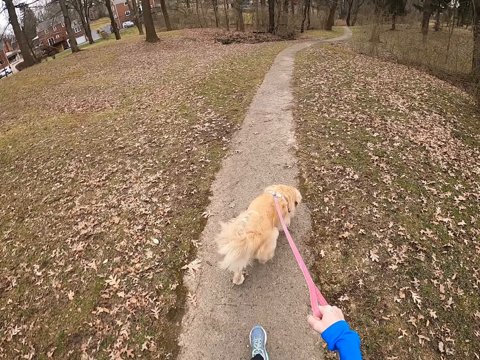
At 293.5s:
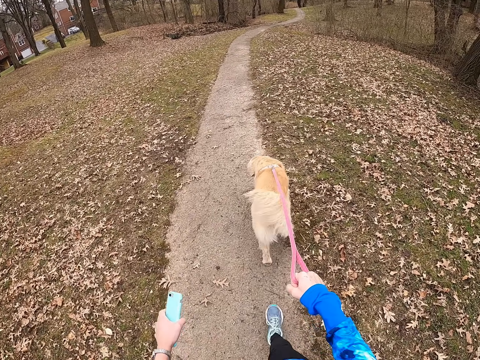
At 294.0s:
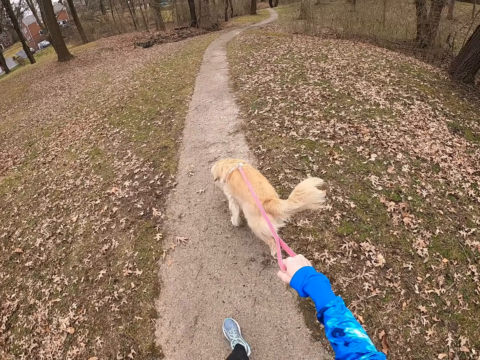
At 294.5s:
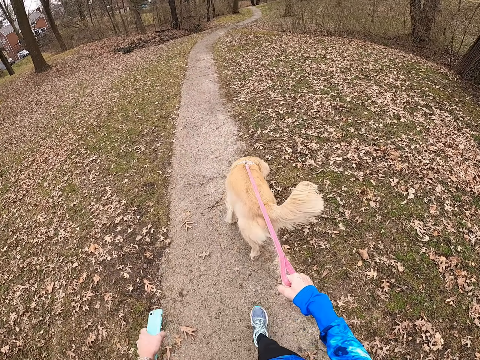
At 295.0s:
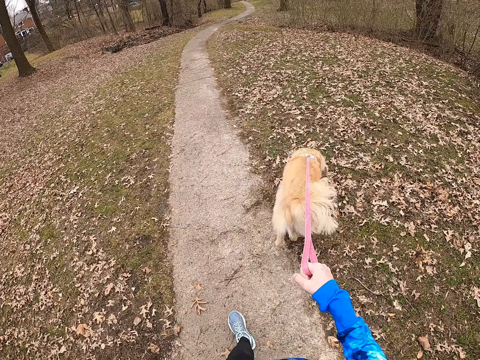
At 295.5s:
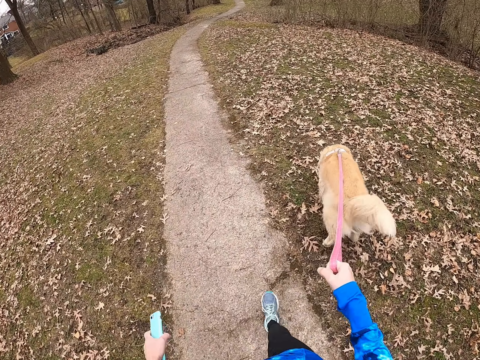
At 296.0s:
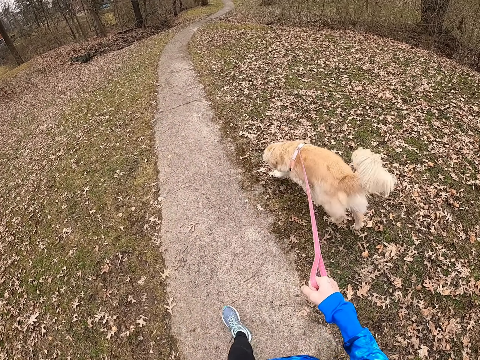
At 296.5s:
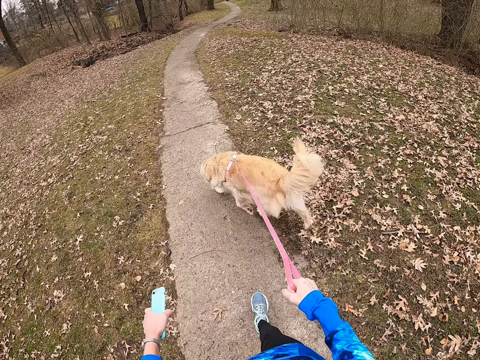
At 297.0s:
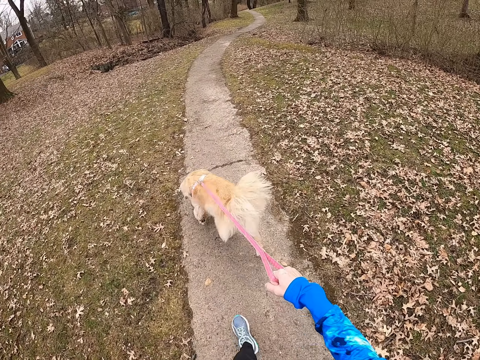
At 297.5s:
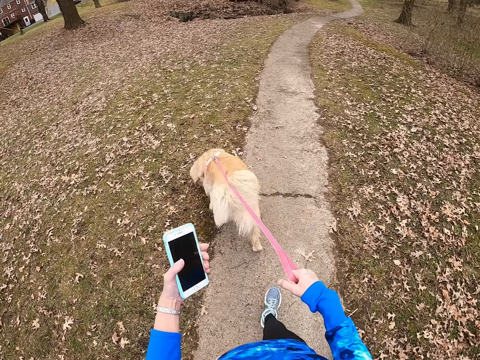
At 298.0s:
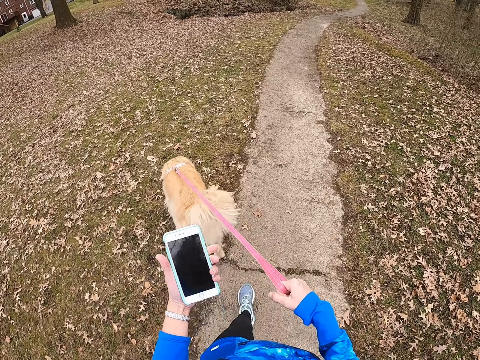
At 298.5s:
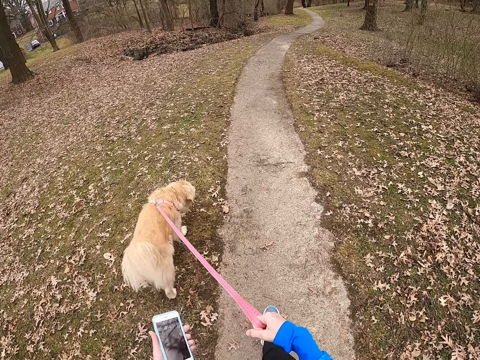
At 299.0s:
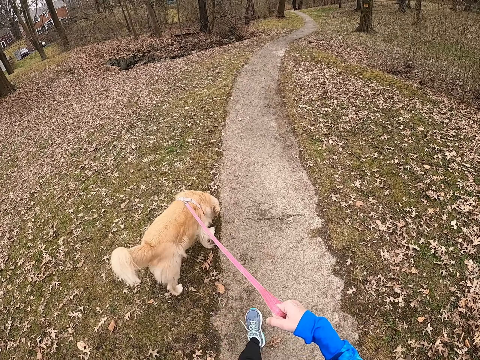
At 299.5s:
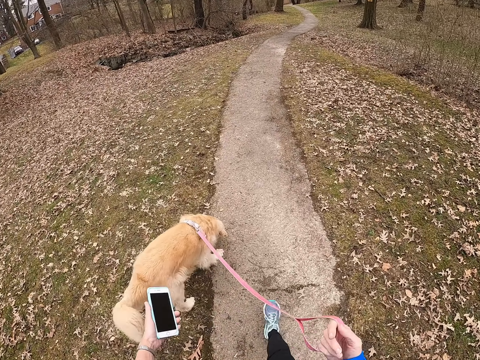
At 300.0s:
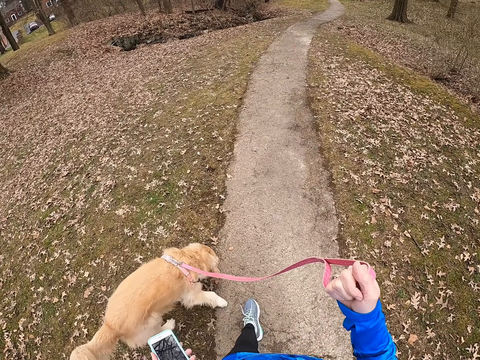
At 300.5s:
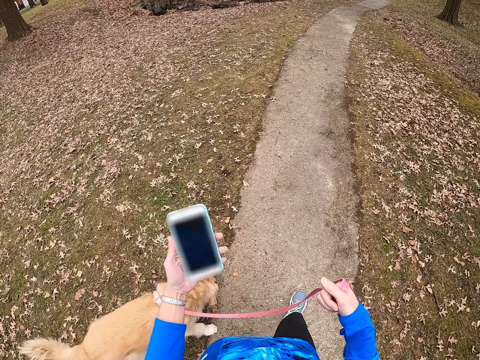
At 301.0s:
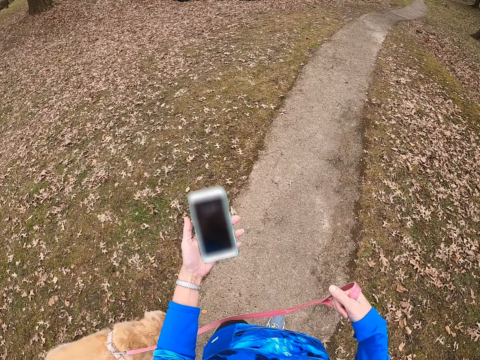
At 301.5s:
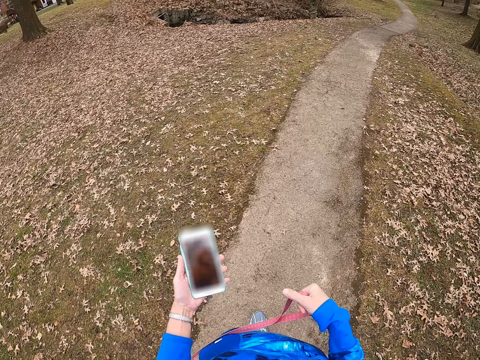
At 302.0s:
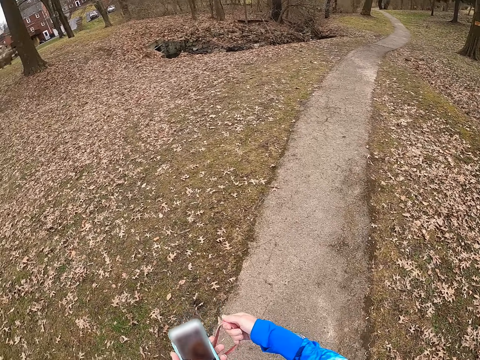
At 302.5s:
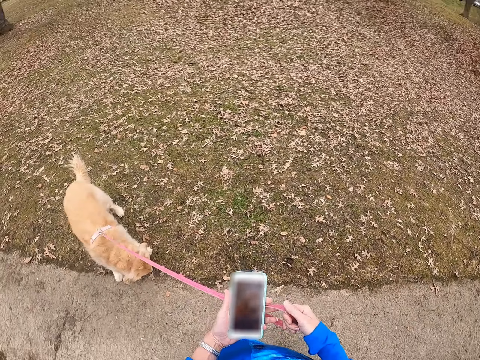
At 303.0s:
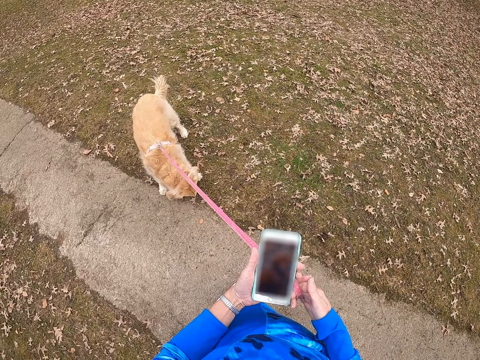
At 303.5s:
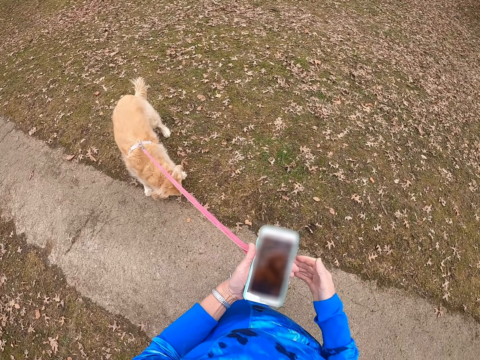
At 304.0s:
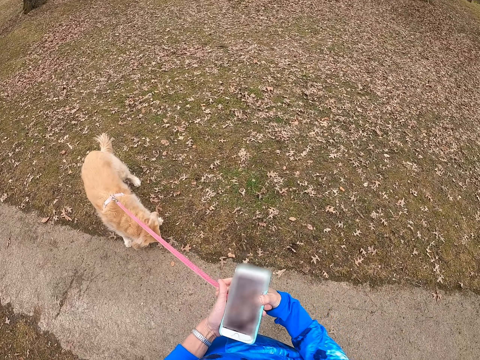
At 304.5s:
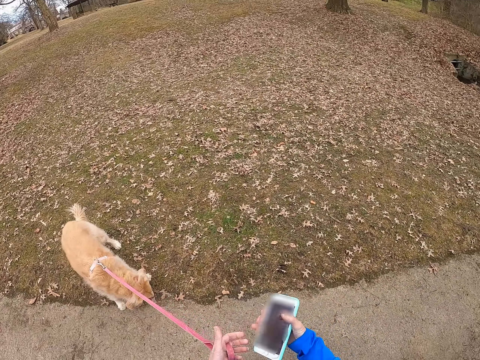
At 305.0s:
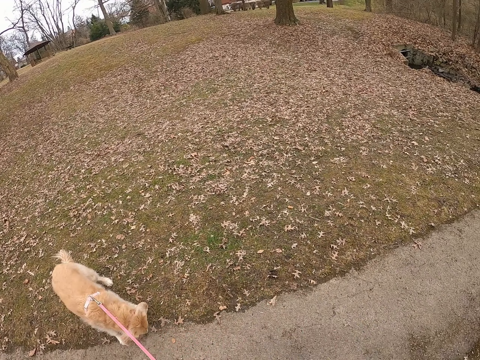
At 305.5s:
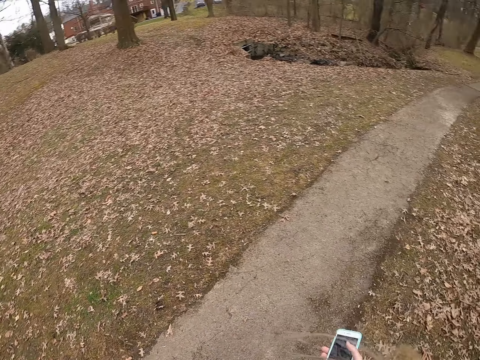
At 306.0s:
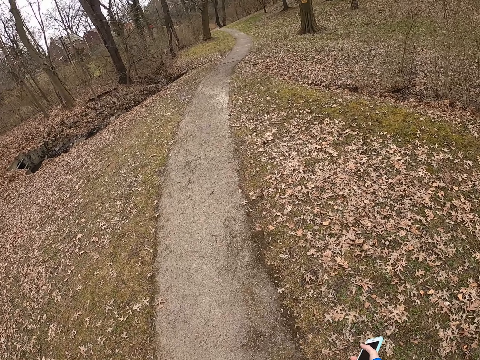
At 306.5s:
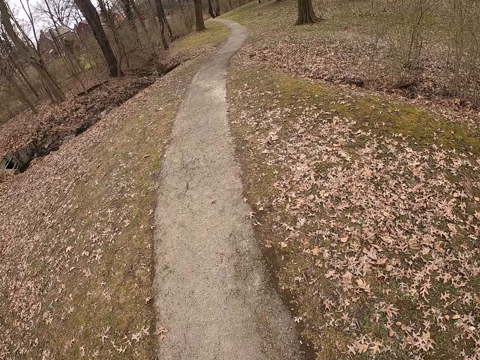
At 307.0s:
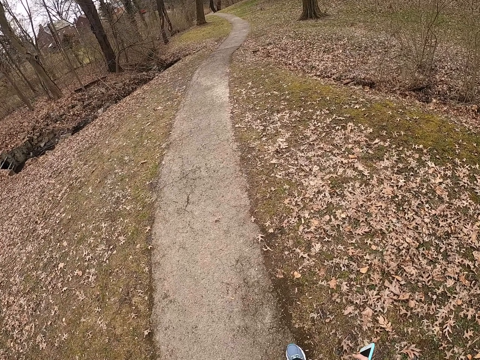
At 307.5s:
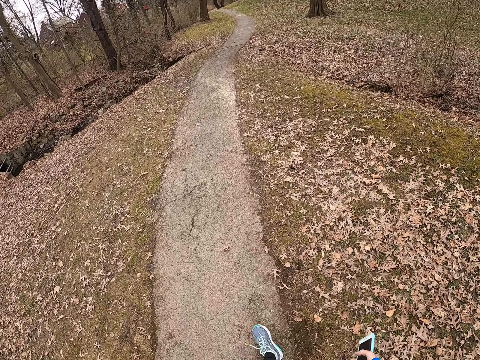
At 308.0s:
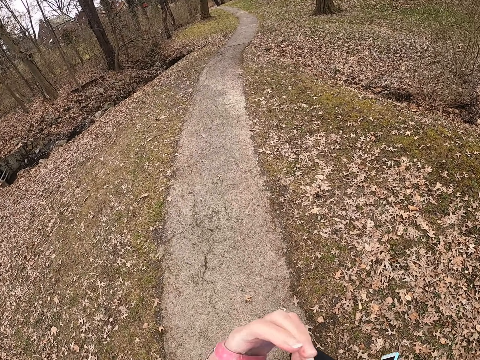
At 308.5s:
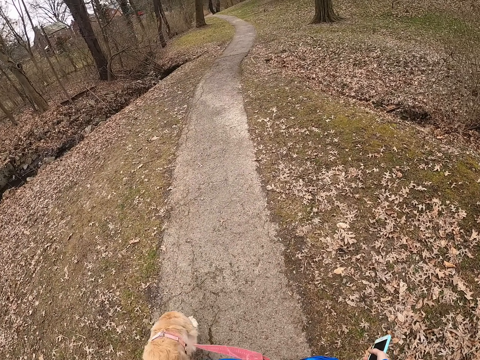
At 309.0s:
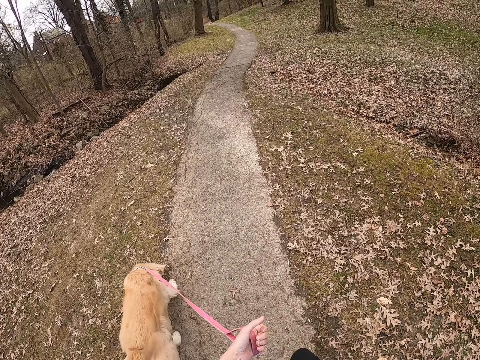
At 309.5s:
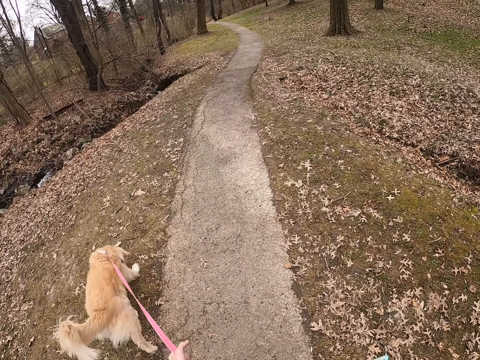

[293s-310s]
The camera wearer looks at a phone. She operates the phone. She exchanges the phone to her right hand. She continues walking on a path holding a dog's rope.

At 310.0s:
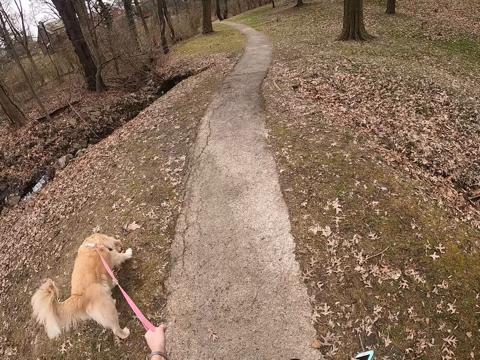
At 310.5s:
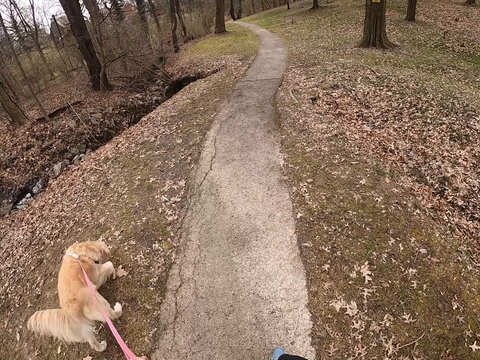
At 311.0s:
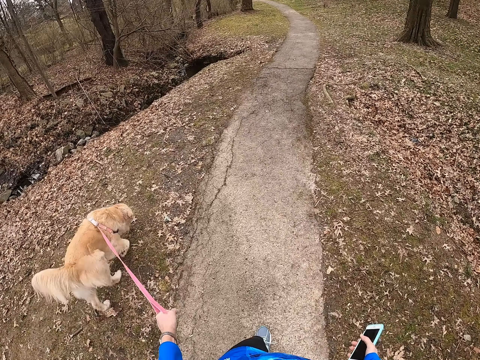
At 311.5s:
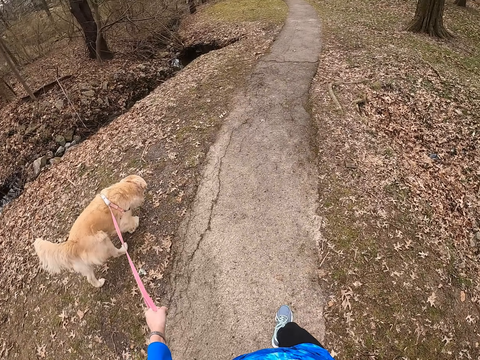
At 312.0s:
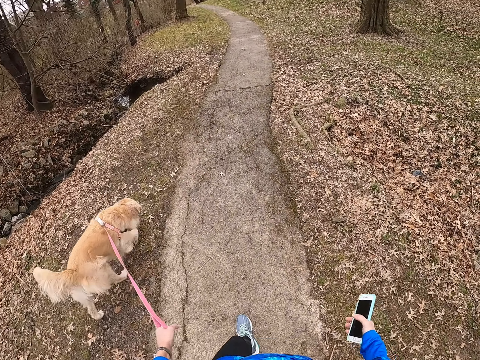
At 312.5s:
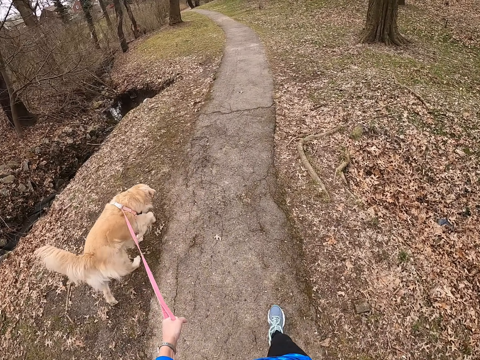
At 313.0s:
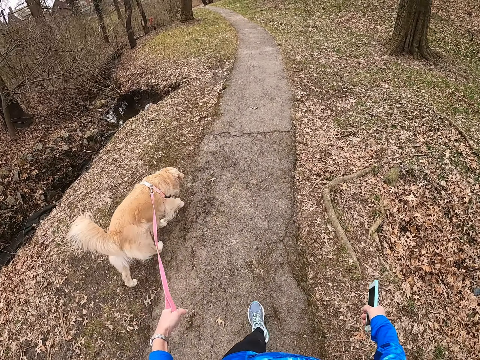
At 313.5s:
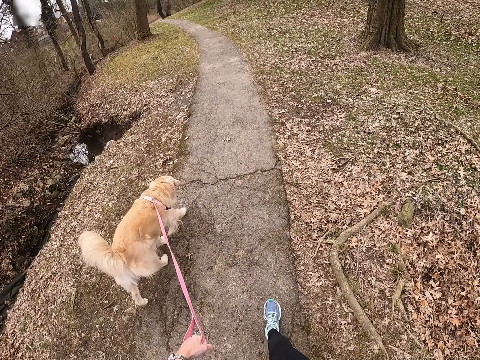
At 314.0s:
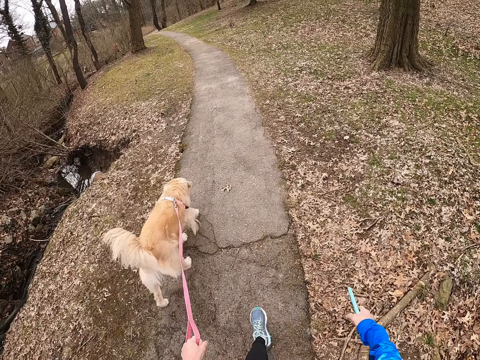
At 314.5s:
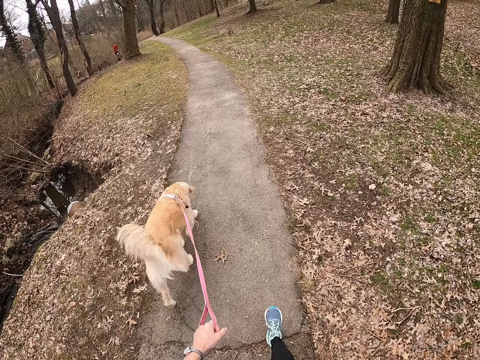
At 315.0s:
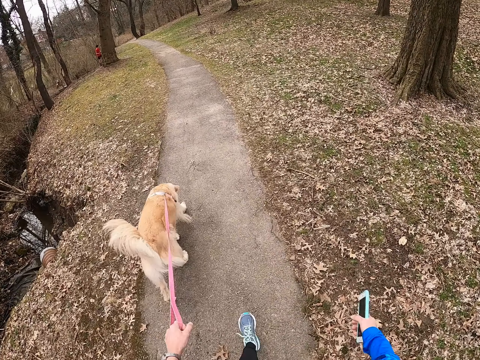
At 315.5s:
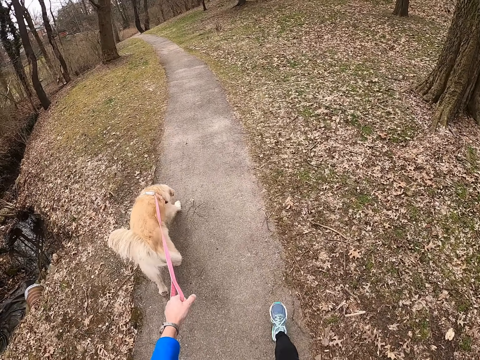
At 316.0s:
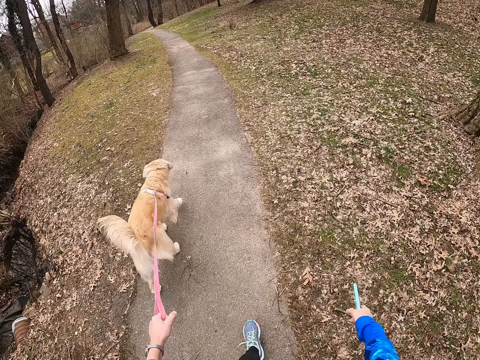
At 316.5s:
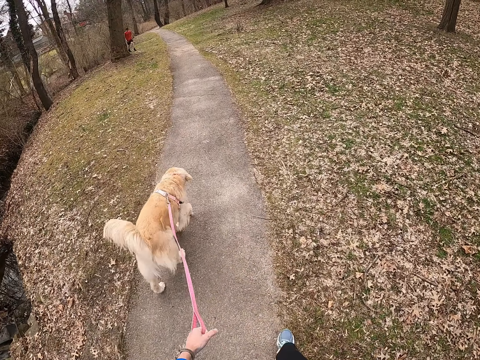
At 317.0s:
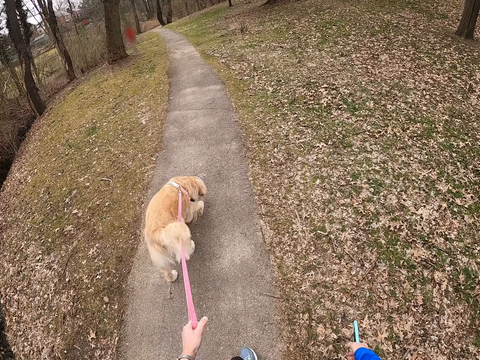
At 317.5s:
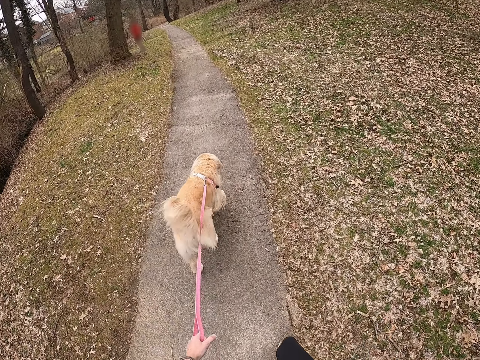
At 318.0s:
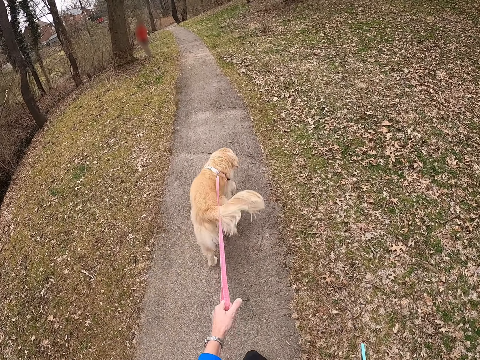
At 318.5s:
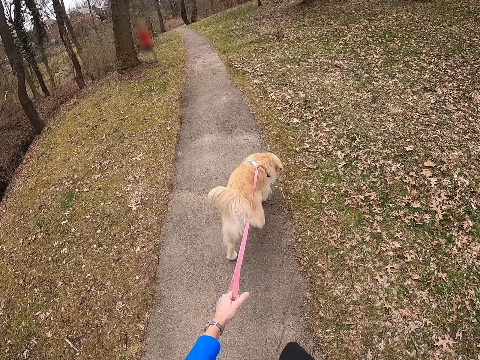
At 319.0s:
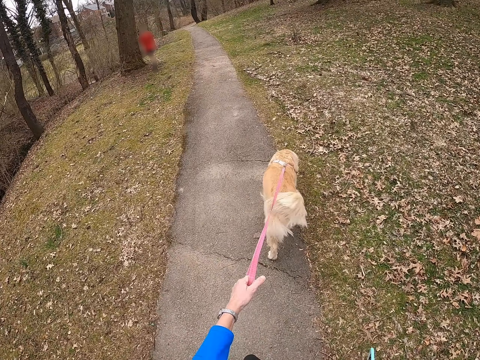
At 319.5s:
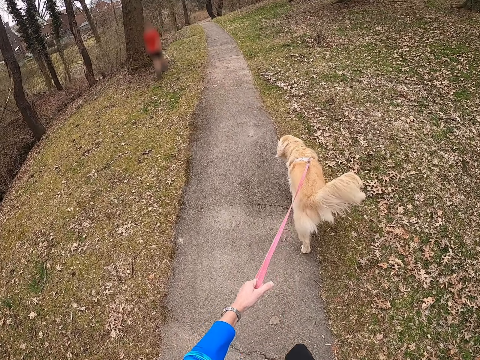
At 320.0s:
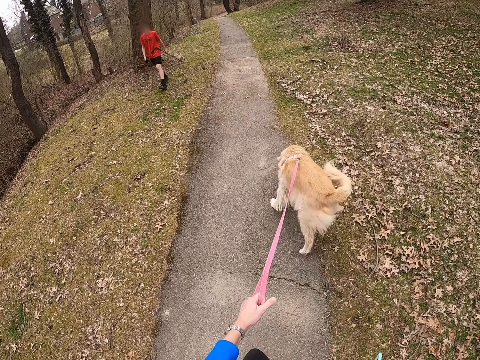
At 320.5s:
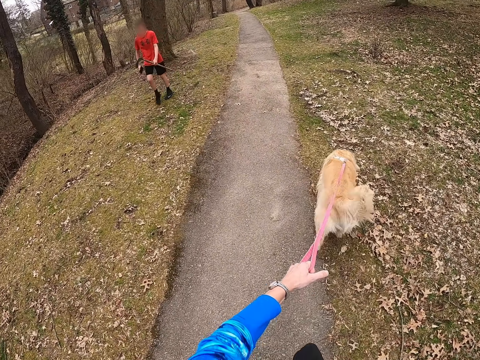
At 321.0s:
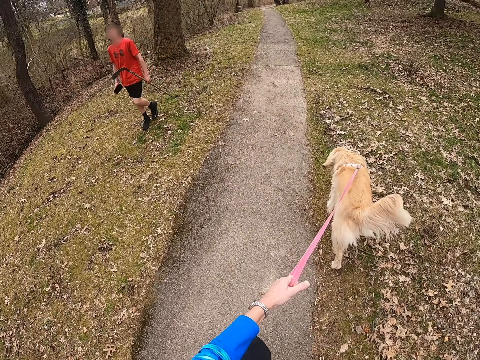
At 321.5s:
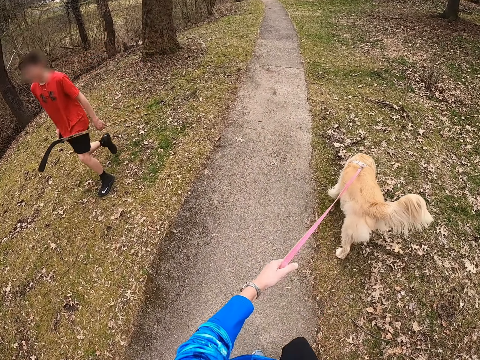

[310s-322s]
A person walks towards the camera wearer.
